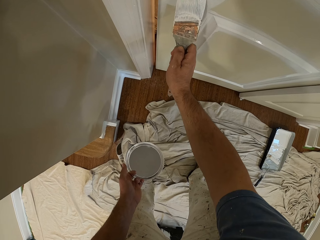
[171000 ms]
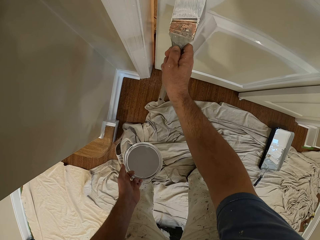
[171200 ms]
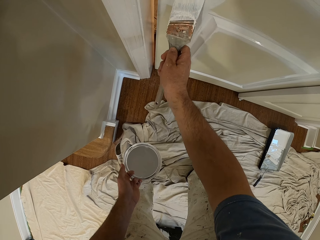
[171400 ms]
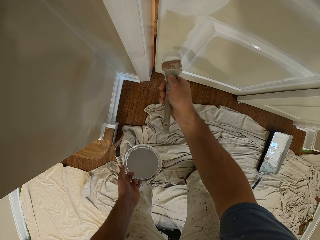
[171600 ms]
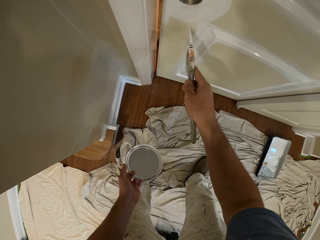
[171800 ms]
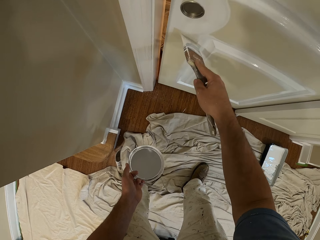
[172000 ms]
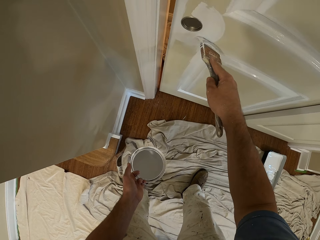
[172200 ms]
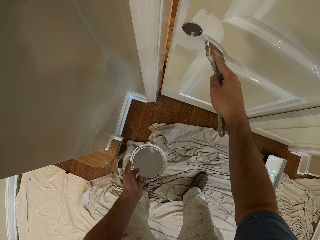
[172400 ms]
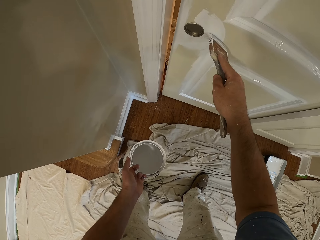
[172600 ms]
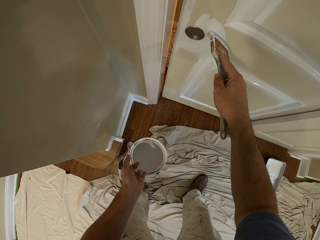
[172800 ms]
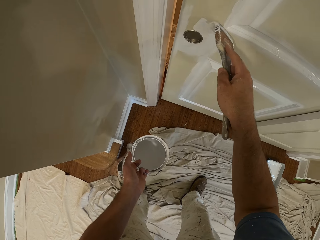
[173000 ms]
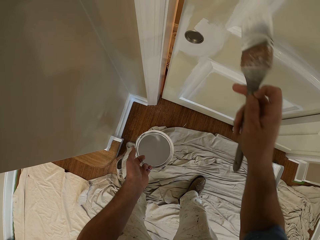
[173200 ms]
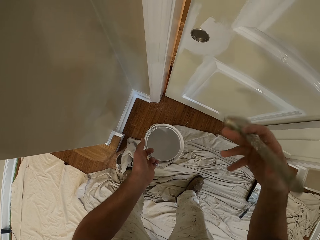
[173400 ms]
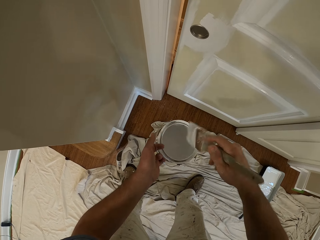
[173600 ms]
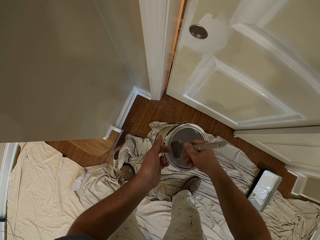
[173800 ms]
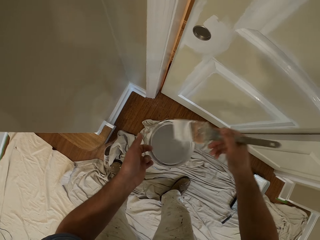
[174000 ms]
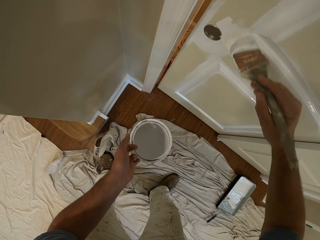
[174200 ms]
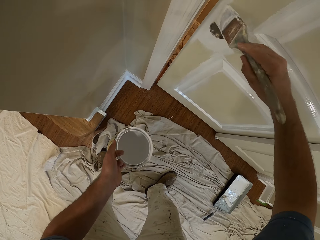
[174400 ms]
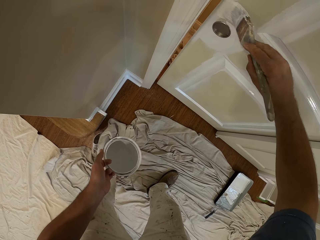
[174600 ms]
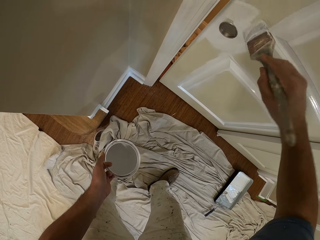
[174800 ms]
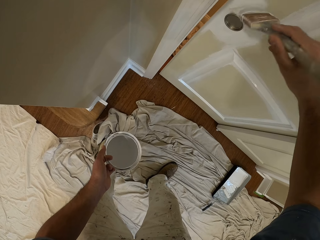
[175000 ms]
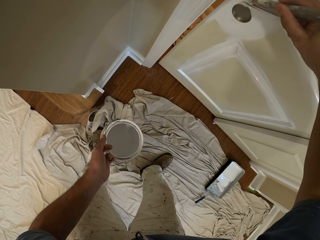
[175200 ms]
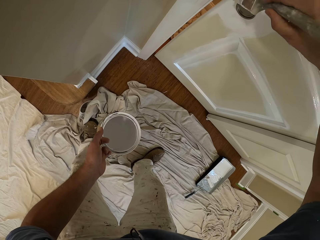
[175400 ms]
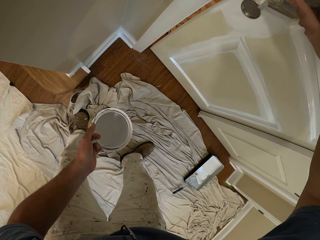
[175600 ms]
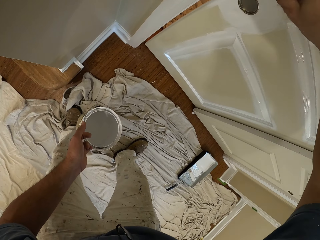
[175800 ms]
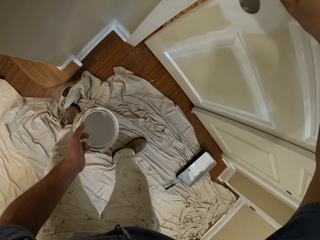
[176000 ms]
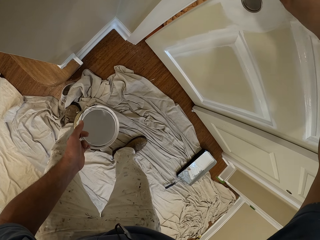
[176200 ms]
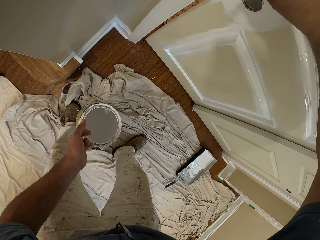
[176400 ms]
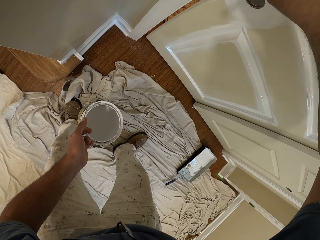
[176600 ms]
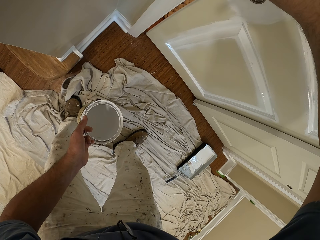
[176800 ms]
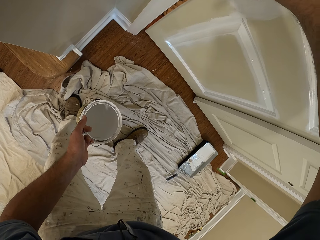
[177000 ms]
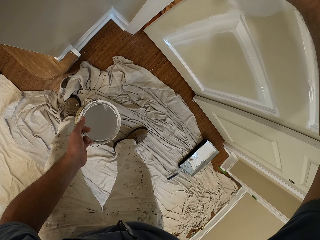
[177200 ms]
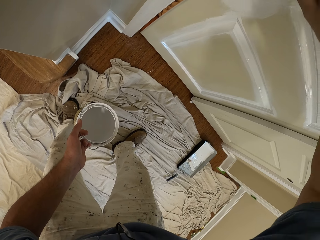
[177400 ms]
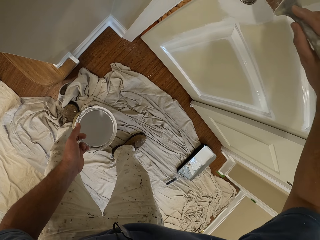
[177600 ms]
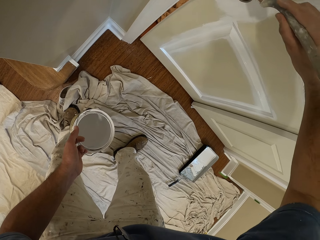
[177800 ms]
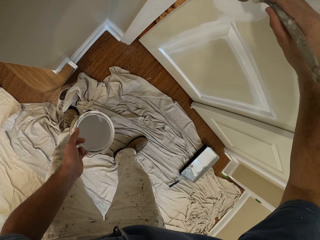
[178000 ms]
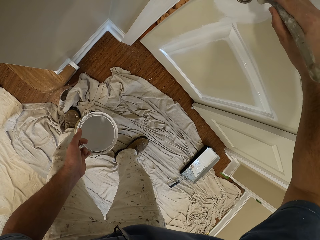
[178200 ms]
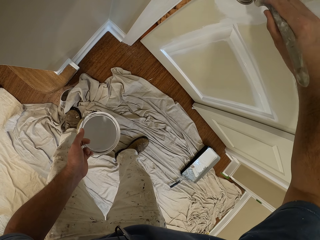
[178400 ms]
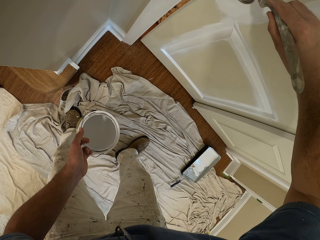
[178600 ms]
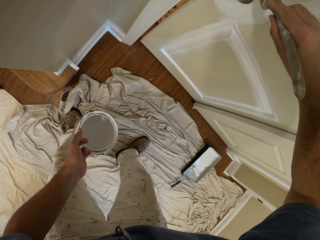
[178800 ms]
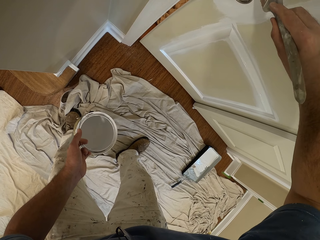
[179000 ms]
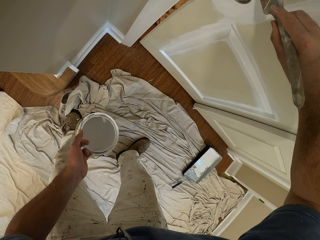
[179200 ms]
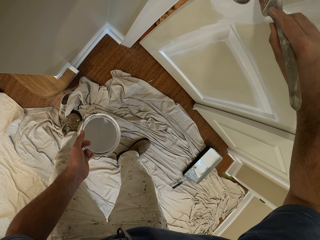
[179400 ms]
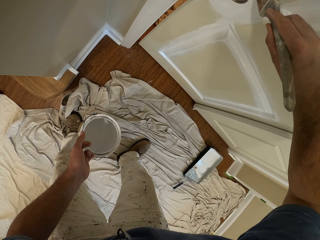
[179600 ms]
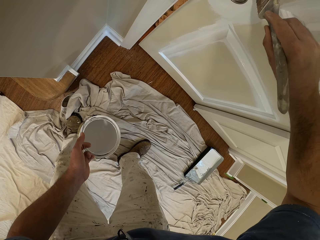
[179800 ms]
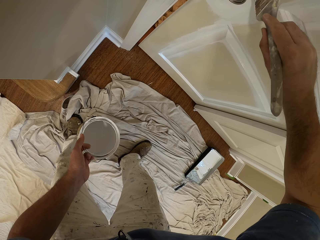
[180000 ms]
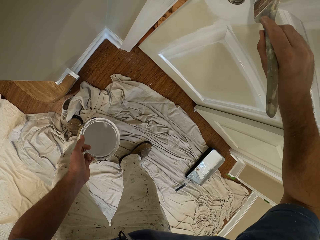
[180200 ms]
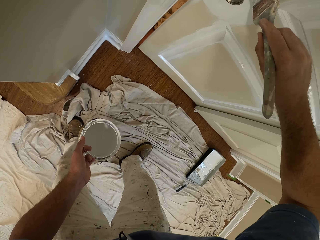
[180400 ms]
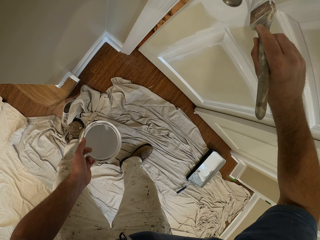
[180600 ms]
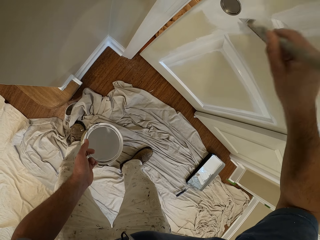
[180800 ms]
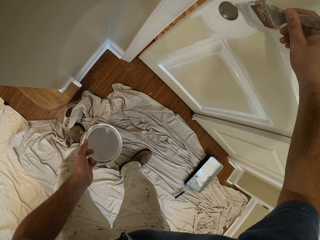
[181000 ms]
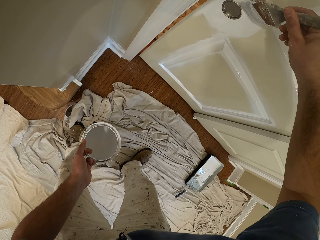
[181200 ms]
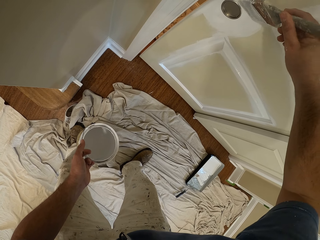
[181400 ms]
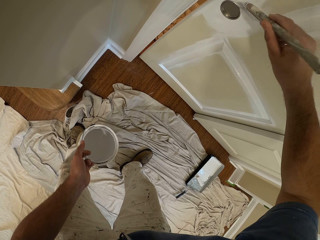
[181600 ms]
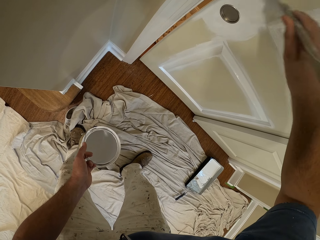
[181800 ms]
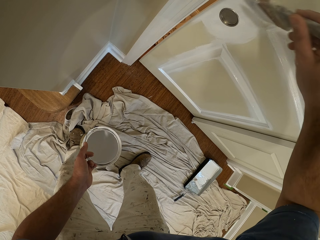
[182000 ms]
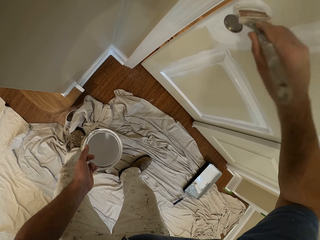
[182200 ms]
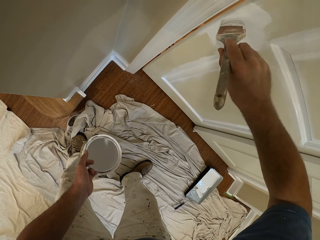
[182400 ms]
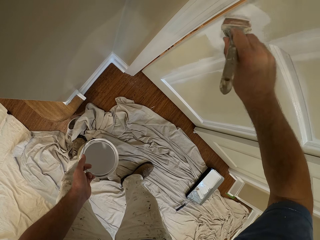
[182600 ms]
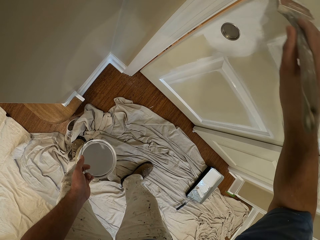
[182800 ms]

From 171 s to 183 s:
The camera wearer dips the paint brush into the bucket of paint. They paint the sliding door with the paint brush.

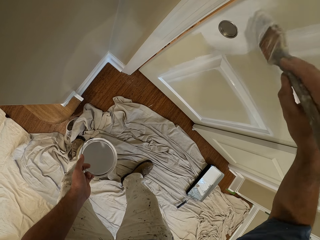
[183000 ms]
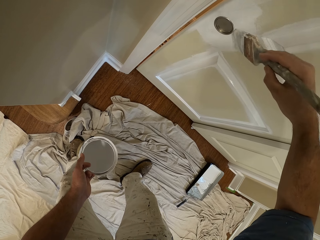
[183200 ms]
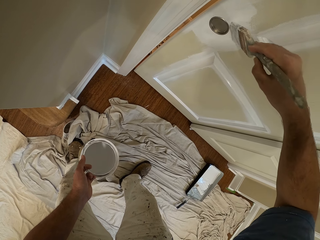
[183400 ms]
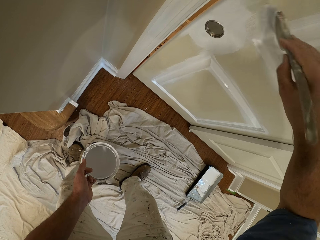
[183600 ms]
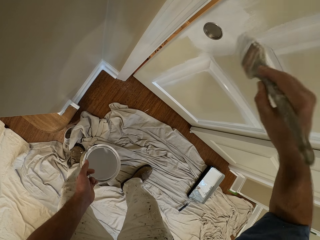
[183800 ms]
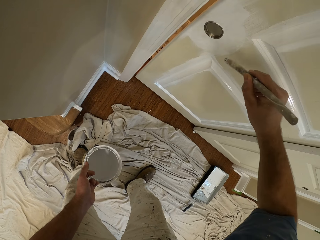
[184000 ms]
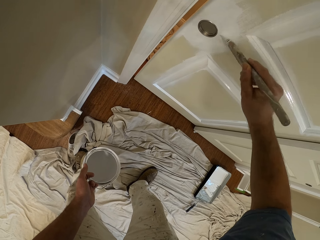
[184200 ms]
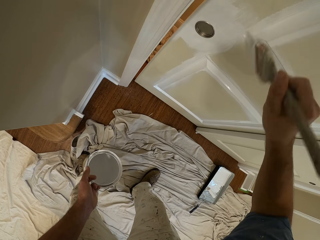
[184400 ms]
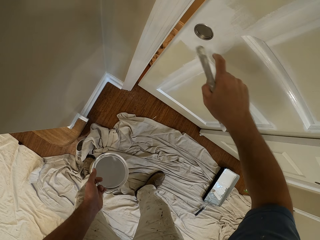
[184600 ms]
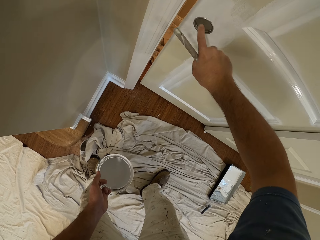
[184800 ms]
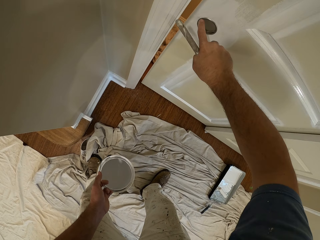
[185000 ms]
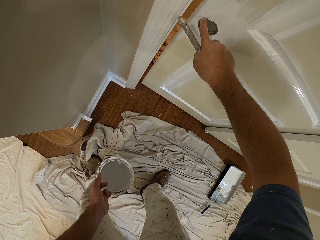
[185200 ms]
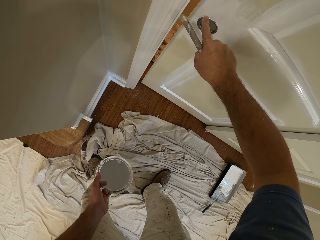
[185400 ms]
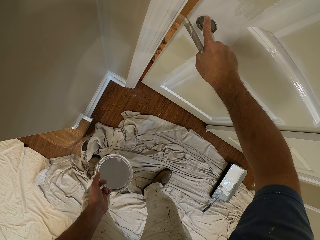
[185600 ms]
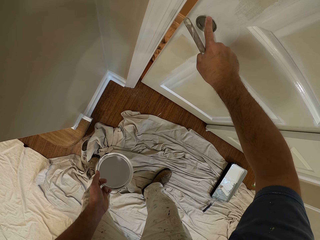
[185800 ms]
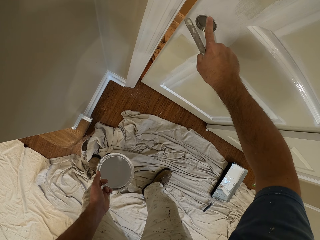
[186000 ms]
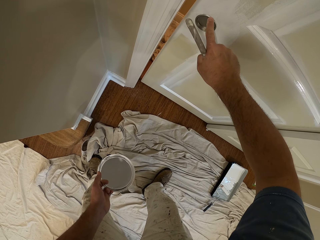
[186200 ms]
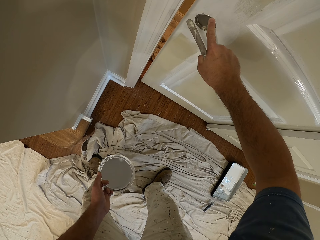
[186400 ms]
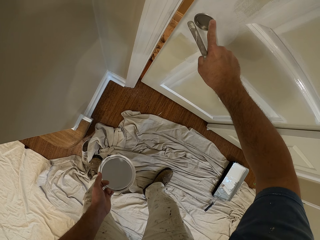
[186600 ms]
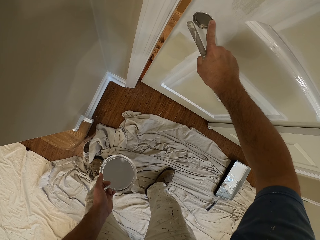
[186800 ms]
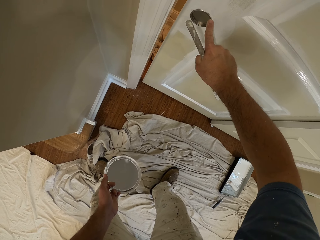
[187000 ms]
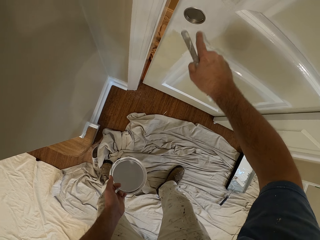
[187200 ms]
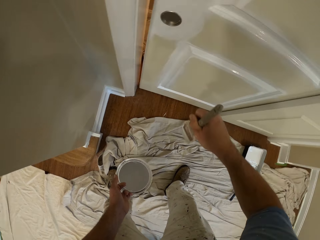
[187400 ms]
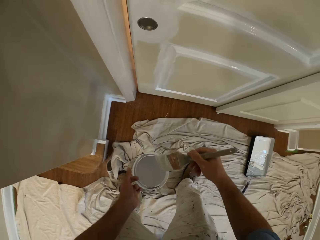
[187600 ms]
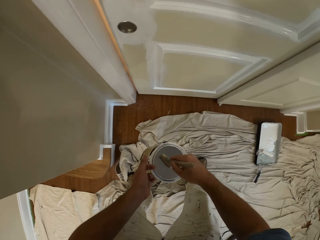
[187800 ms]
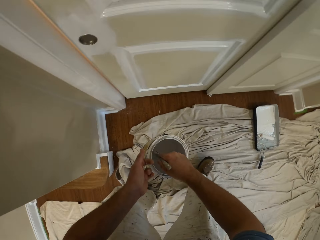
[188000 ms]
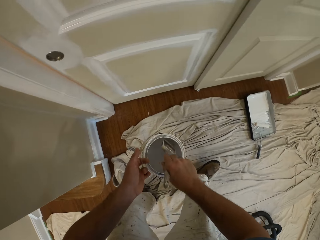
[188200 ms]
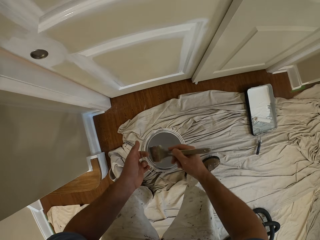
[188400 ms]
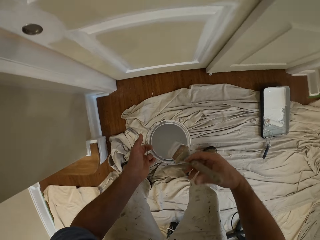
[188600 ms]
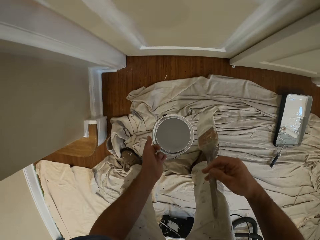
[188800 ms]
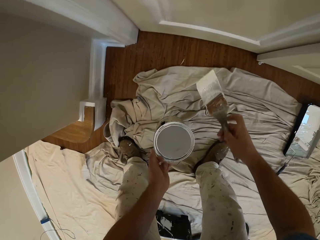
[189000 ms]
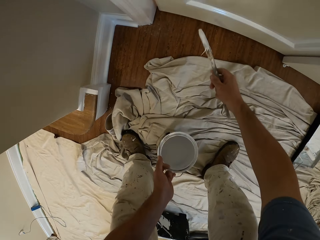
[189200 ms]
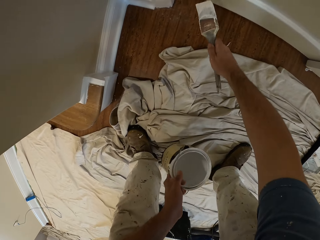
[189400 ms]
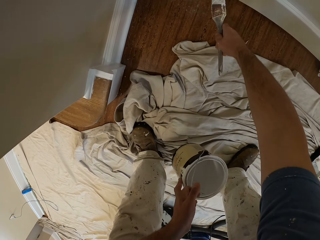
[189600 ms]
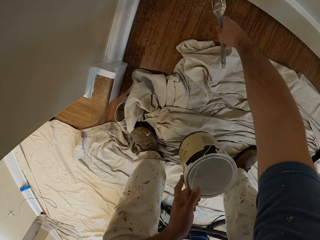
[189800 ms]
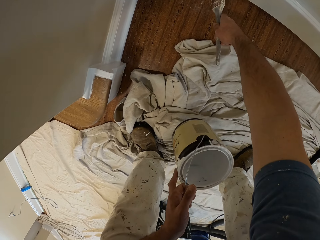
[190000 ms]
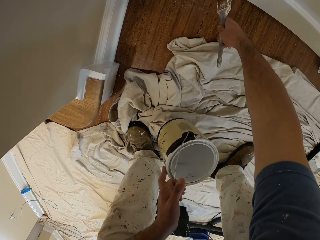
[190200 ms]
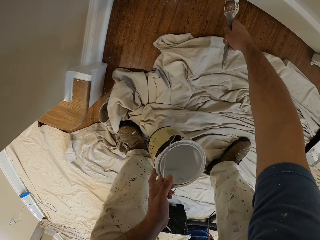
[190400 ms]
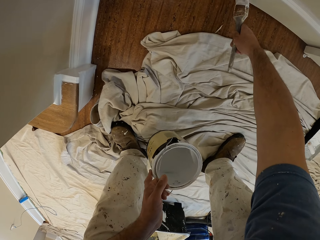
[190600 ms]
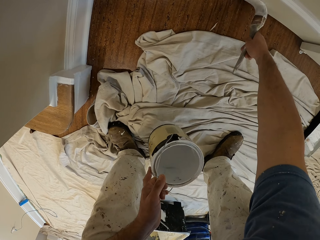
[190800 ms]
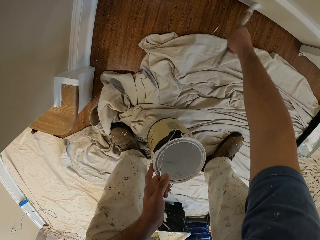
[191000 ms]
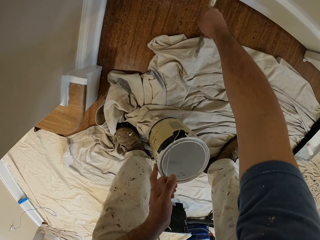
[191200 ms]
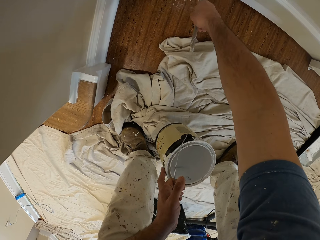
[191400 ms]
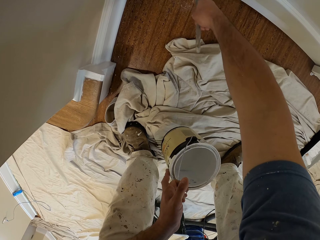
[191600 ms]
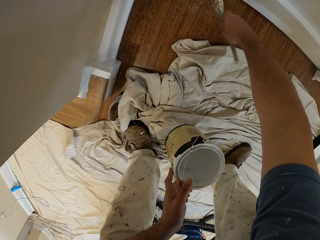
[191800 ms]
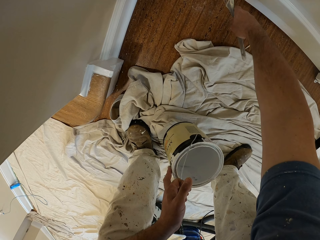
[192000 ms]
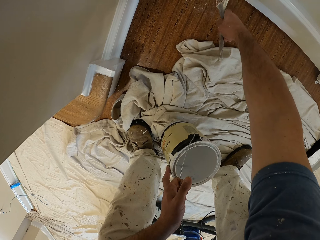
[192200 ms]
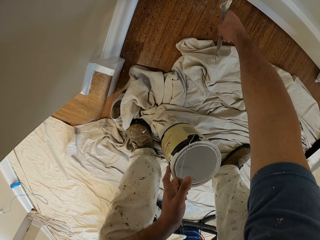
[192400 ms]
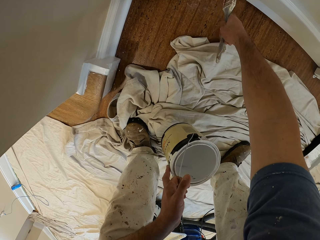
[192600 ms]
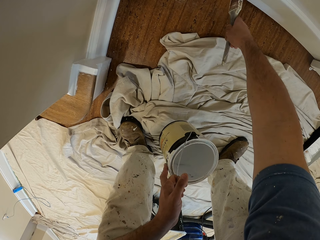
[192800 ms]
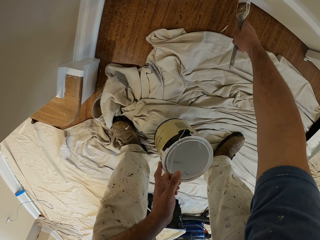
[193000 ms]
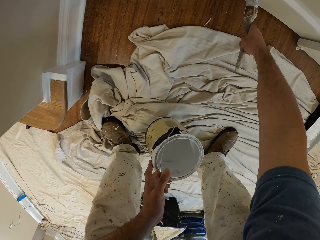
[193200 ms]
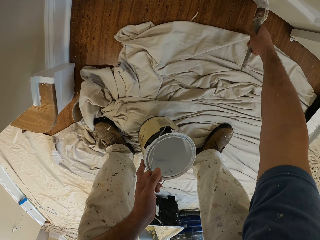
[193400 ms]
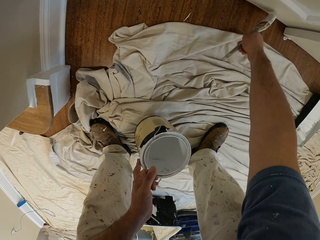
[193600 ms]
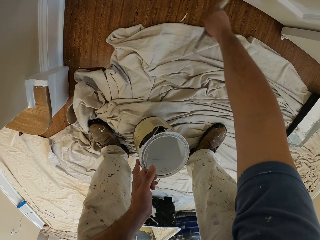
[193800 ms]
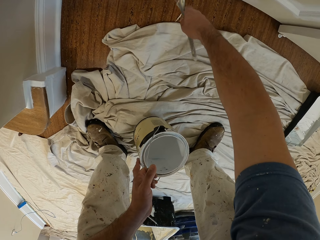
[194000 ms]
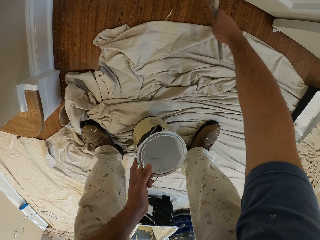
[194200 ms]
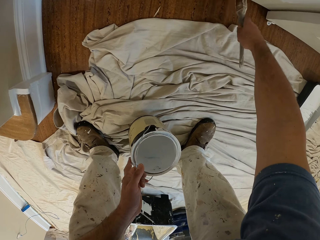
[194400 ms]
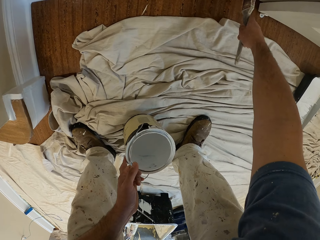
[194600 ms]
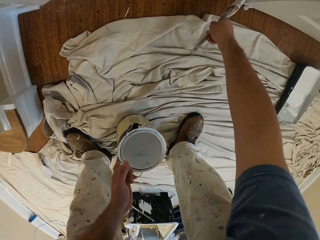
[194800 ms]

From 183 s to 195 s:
The camera wearer cleans paint from the sliding door lock with his finger. He dips the paint brush into the bucket of paint. He paints the sliding door with the paint brush.
